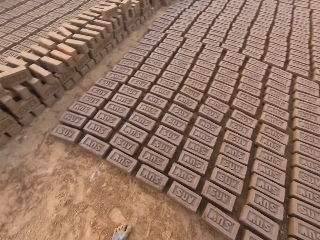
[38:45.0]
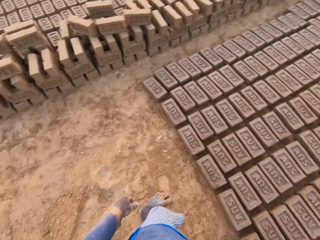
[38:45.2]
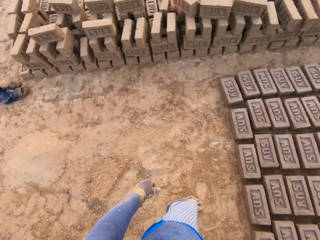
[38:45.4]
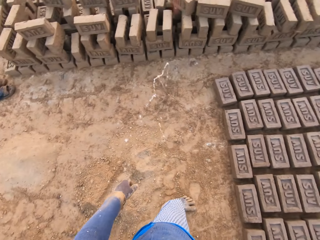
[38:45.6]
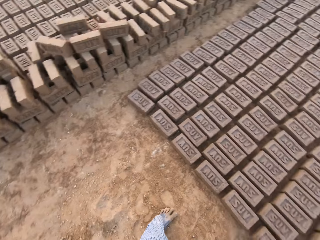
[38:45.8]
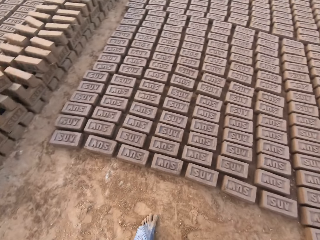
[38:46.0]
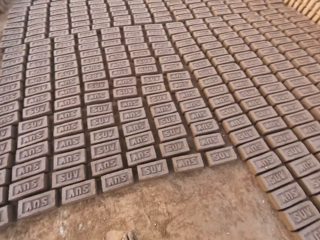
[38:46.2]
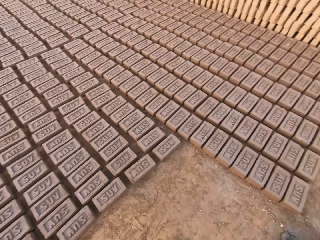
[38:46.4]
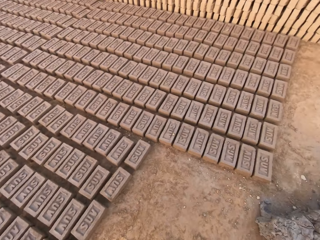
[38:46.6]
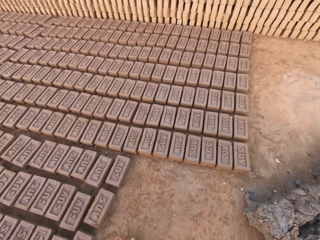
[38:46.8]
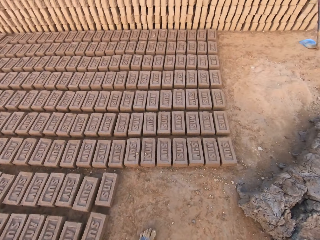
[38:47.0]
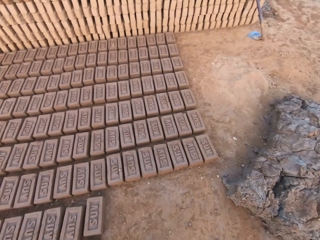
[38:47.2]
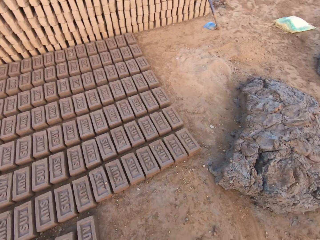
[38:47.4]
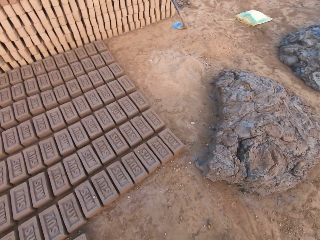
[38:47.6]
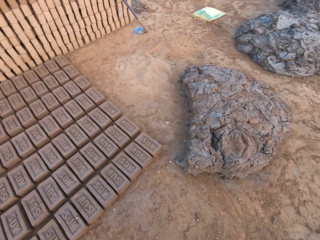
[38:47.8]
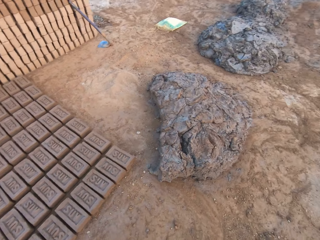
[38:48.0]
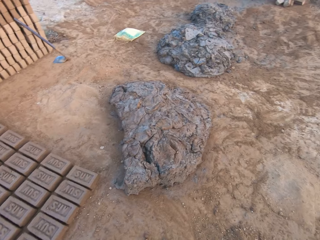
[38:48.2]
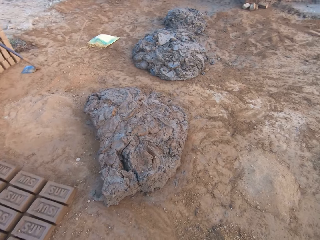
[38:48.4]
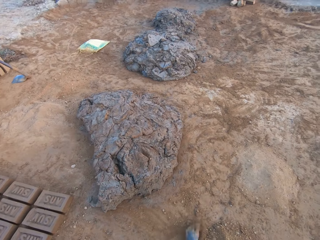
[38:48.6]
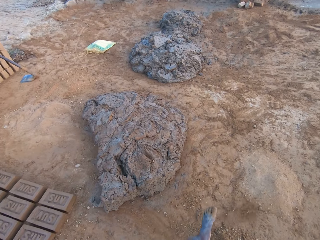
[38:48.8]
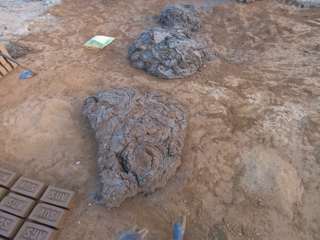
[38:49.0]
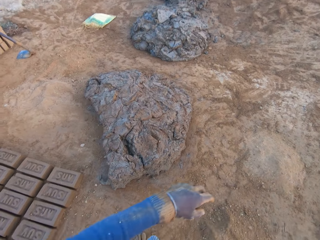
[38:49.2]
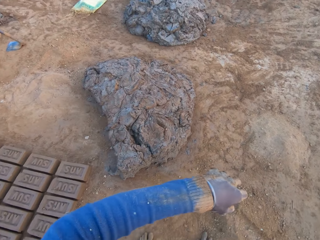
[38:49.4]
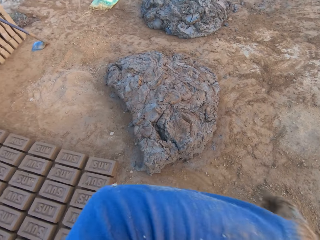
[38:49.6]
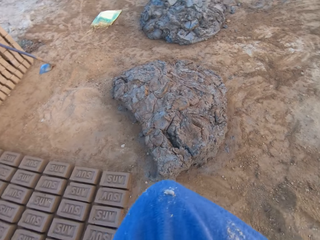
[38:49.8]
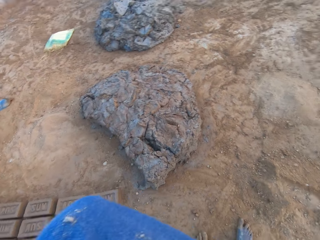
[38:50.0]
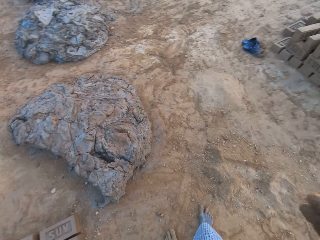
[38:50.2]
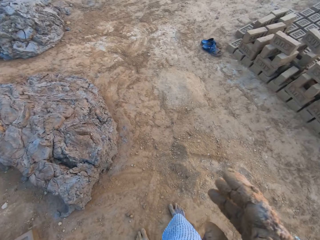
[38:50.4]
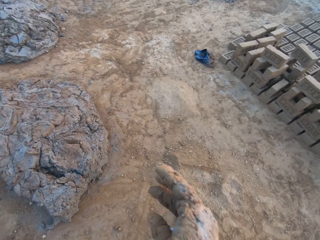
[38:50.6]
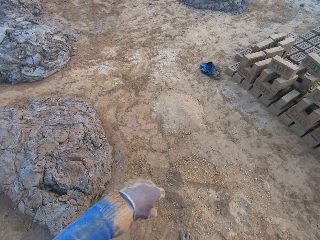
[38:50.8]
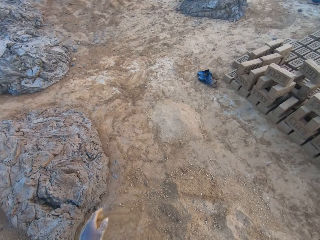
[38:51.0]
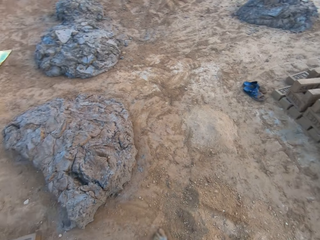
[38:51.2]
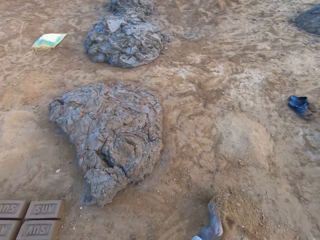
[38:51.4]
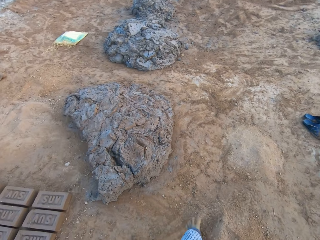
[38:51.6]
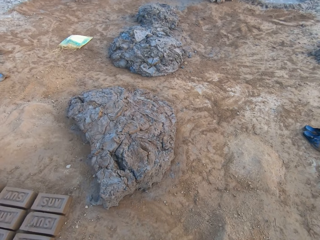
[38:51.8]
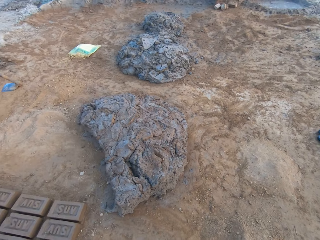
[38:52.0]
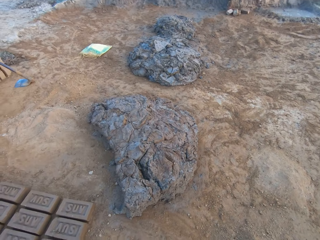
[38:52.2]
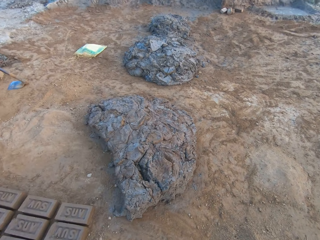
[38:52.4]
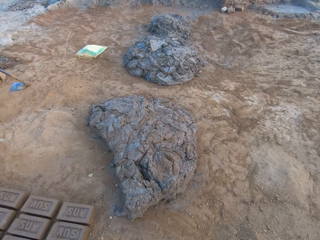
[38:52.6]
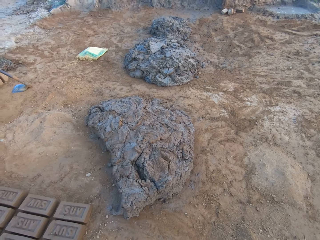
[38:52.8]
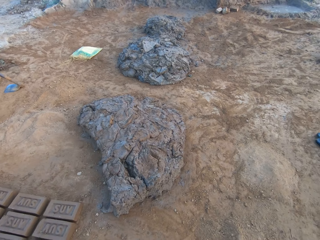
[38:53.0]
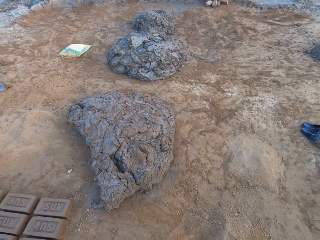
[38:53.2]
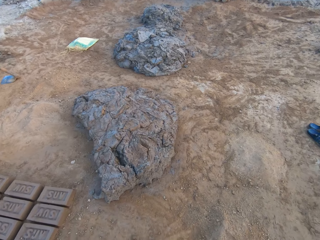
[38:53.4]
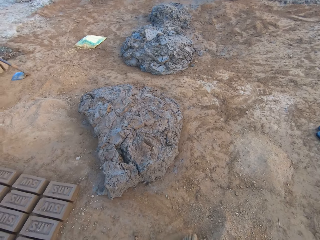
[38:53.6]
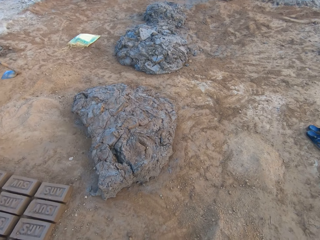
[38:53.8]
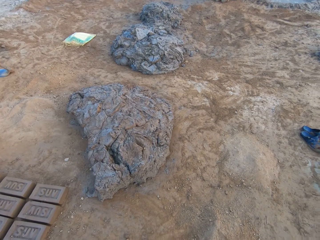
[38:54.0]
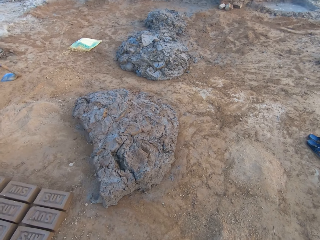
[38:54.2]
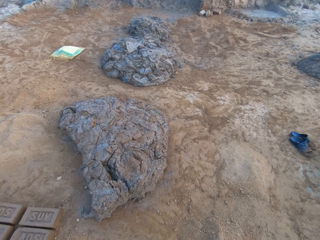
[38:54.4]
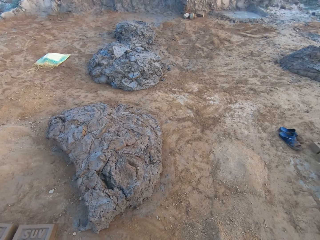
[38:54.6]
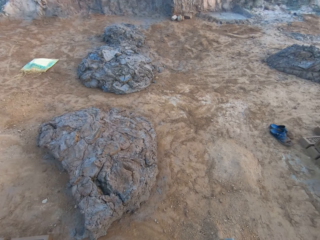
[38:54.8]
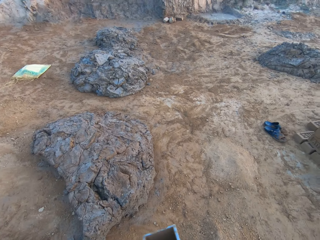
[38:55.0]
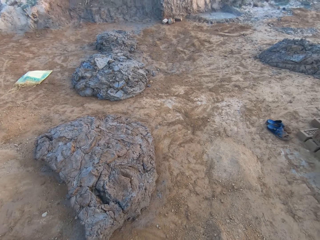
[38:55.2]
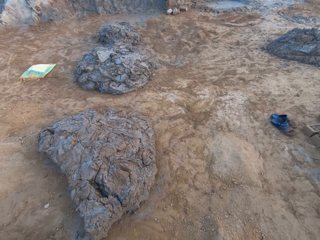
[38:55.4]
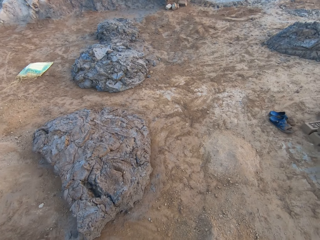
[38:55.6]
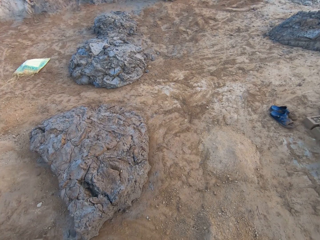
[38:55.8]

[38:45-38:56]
The camera wearer spits on the ground. He looks around the site. He raises his hands. He cleans his face with his left hand. He drops his hands.

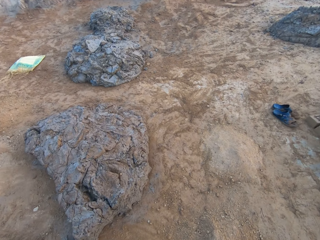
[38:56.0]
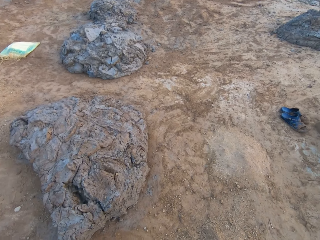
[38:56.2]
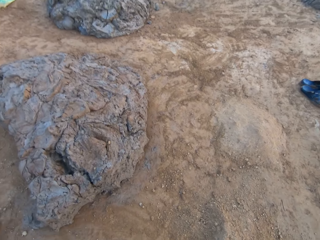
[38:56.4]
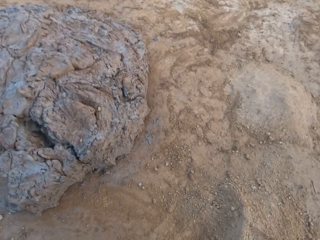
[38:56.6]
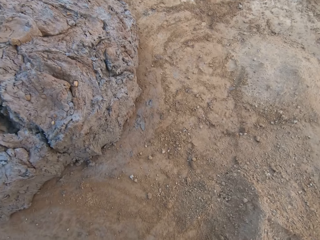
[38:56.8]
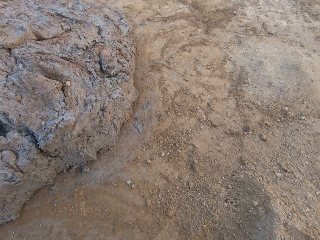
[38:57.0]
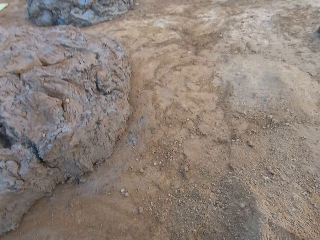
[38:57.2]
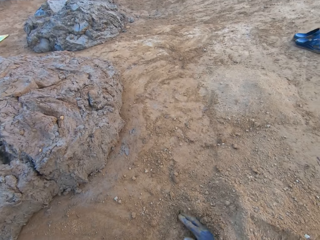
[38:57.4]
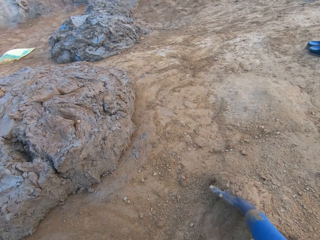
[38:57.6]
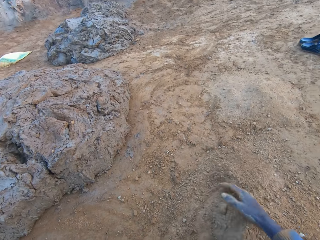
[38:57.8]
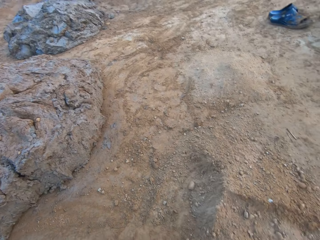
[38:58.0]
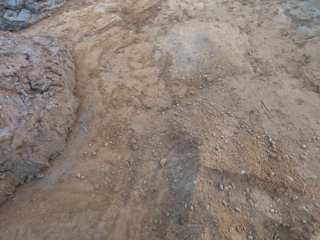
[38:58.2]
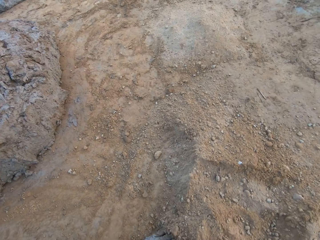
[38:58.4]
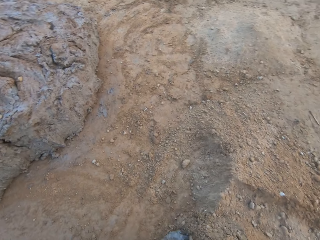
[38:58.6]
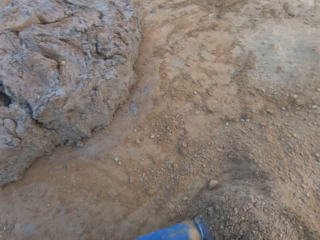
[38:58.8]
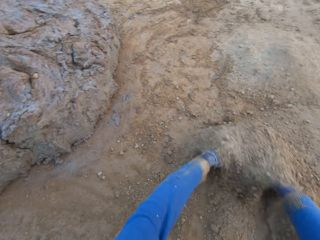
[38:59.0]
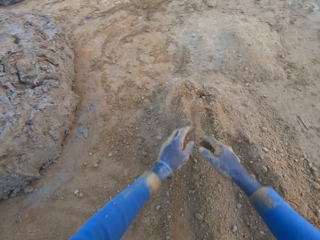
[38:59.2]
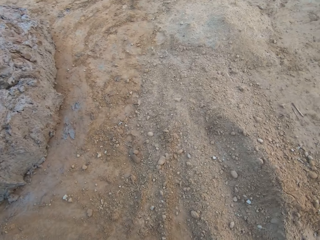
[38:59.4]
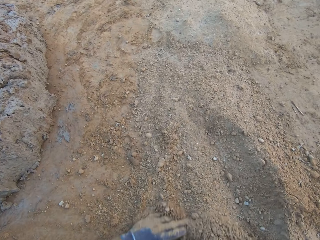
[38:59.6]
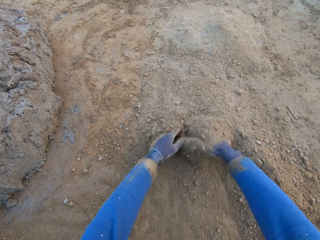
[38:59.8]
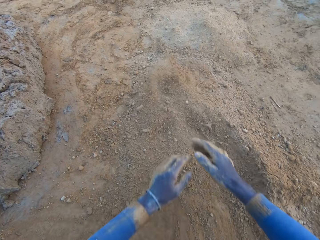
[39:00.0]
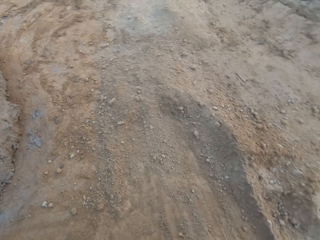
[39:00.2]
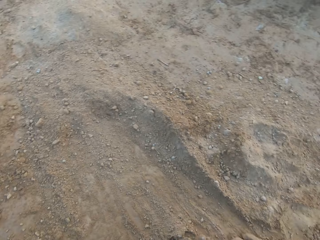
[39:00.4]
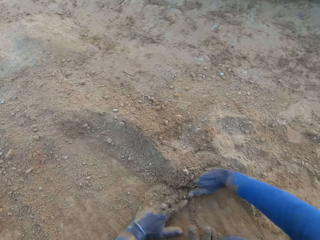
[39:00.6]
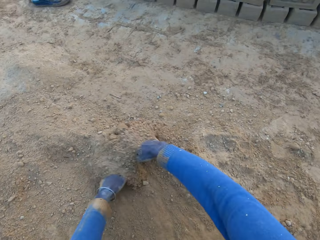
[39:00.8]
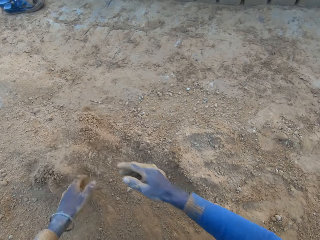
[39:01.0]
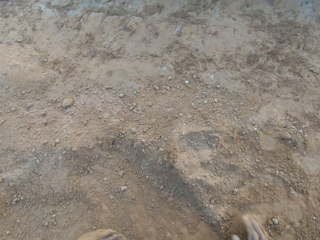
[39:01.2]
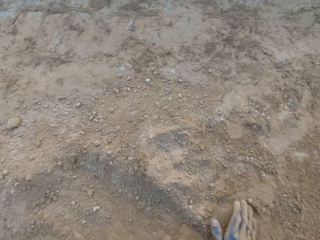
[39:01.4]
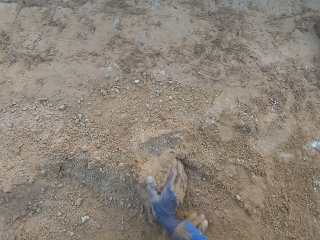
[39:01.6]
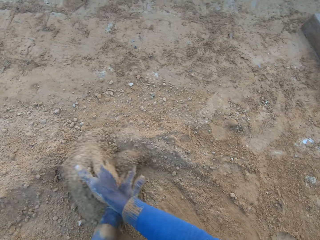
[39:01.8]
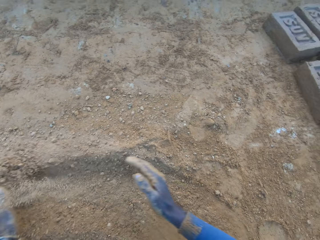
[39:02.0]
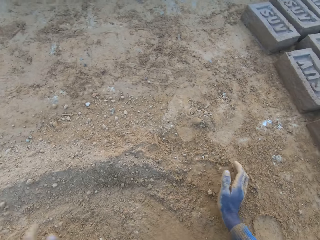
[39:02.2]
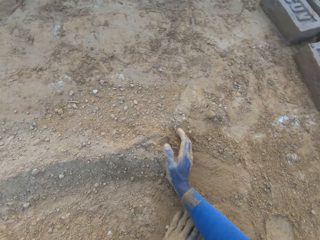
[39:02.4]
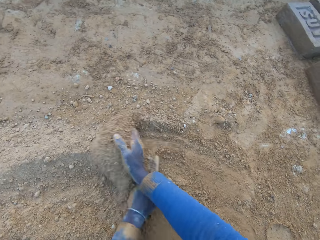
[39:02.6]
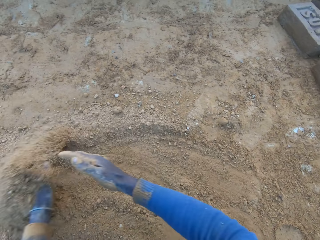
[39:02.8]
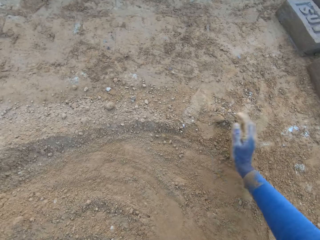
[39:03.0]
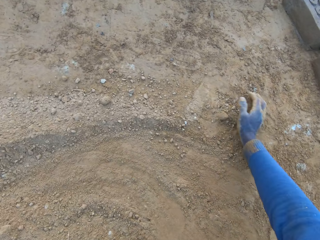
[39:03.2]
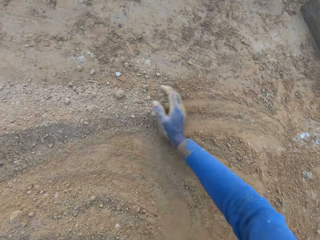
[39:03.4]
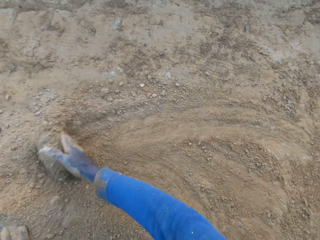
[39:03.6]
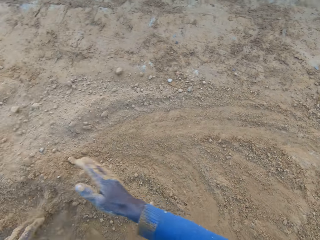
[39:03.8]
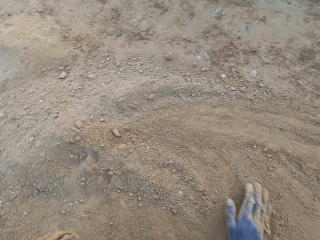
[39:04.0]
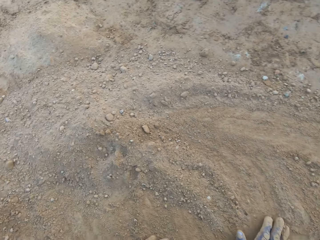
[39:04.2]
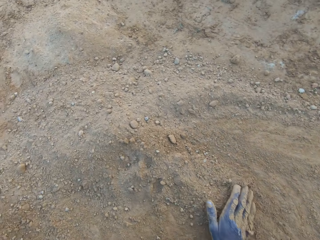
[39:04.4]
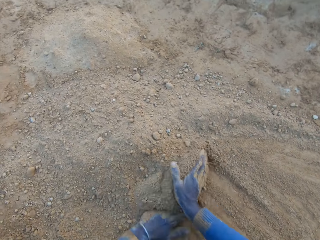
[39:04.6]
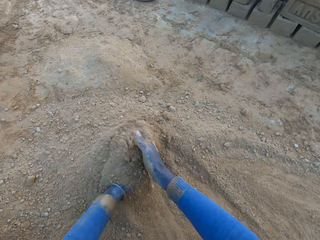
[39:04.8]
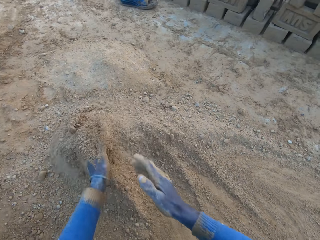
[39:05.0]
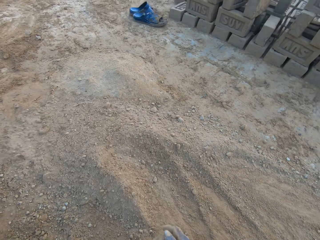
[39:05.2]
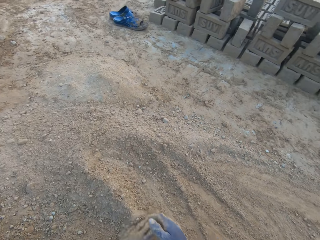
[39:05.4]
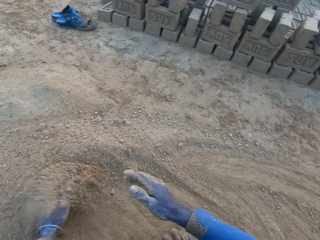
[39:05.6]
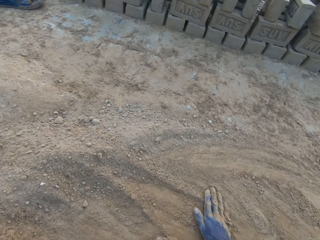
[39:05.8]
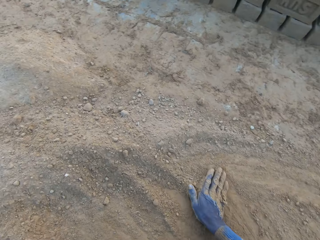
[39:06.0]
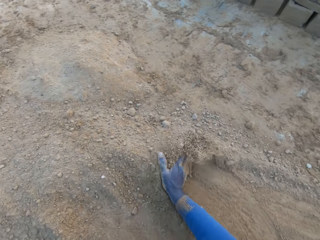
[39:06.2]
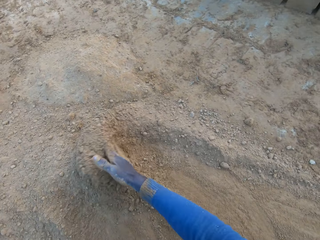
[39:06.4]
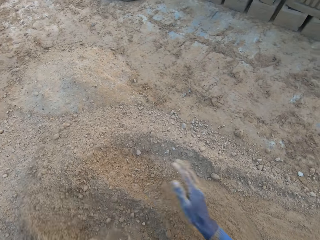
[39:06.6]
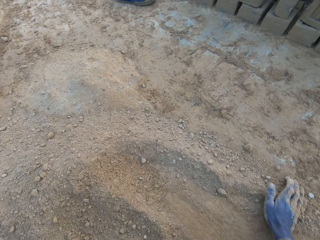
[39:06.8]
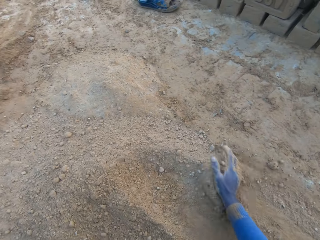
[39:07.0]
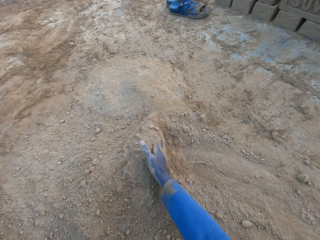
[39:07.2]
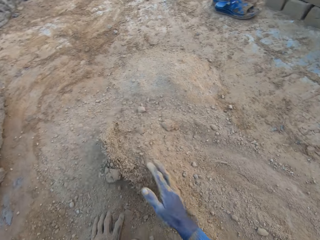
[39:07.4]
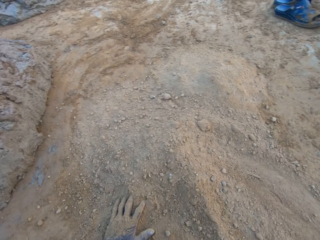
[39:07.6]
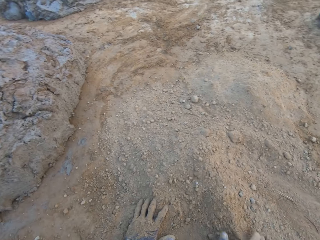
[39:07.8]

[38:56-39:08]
The camera wearer looks around the site. He gathers sand on the ground with his two hands.
